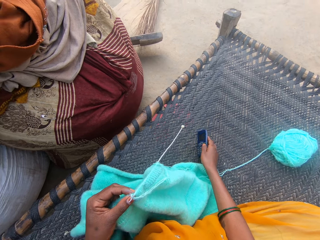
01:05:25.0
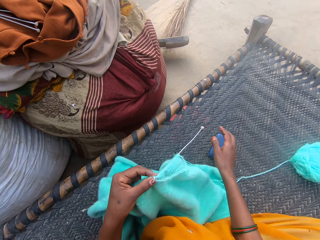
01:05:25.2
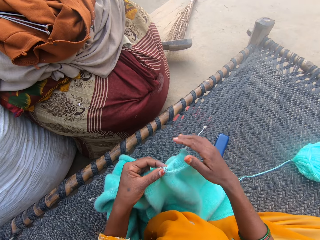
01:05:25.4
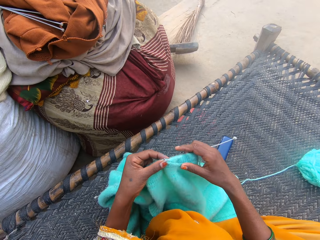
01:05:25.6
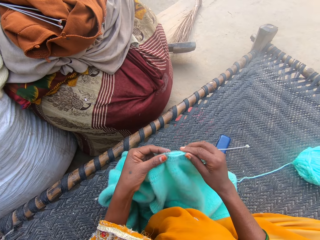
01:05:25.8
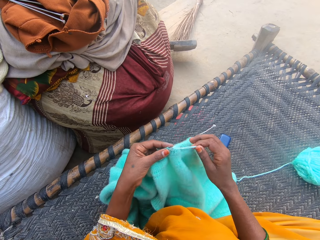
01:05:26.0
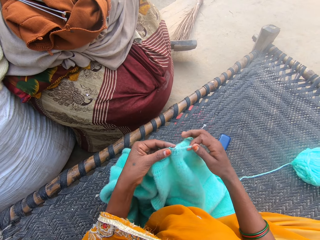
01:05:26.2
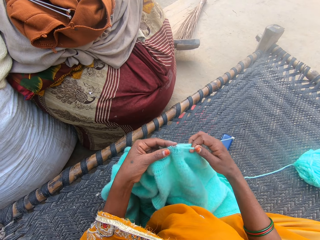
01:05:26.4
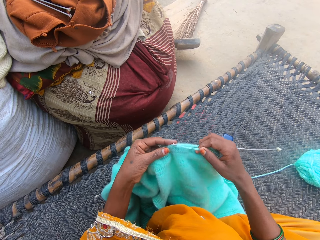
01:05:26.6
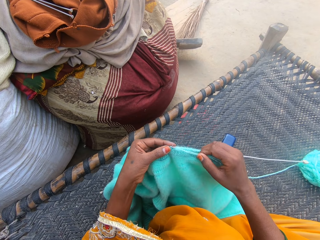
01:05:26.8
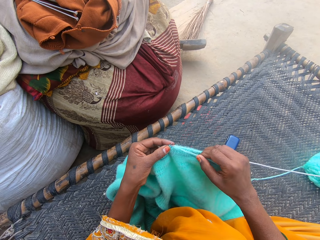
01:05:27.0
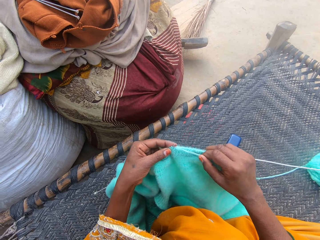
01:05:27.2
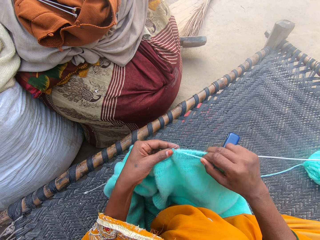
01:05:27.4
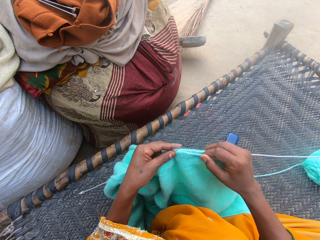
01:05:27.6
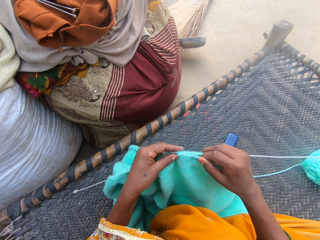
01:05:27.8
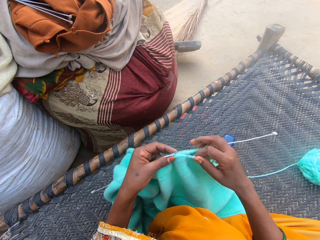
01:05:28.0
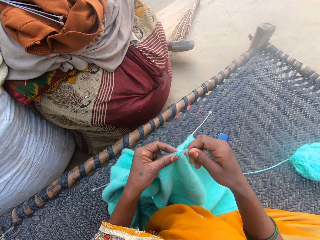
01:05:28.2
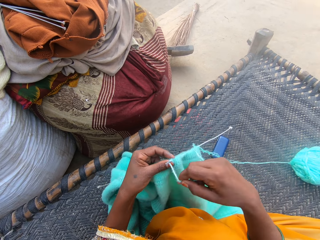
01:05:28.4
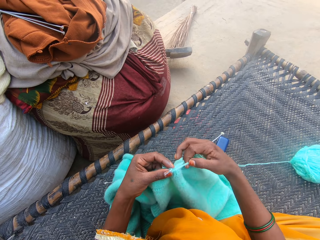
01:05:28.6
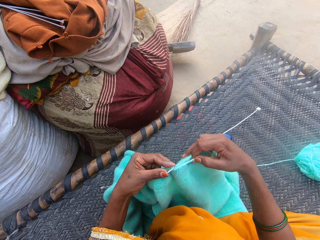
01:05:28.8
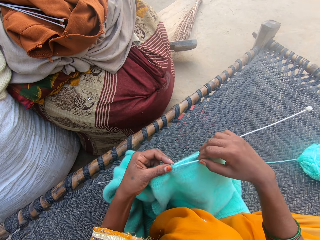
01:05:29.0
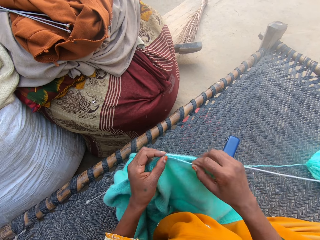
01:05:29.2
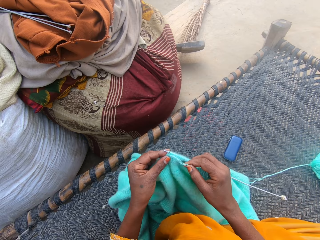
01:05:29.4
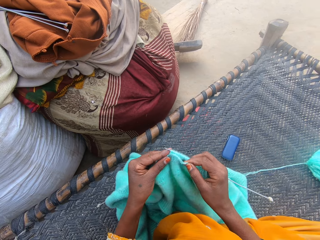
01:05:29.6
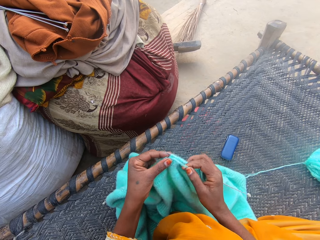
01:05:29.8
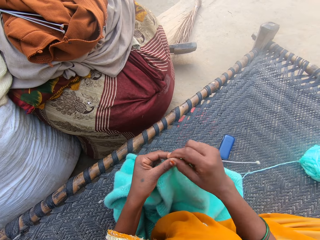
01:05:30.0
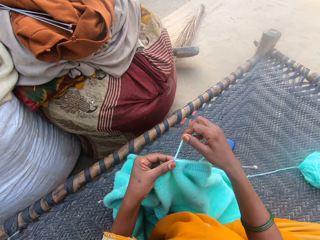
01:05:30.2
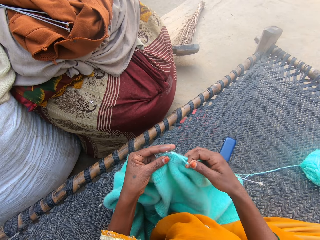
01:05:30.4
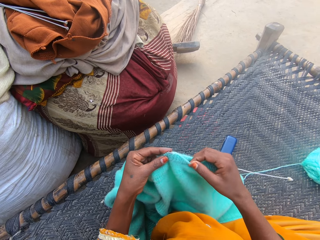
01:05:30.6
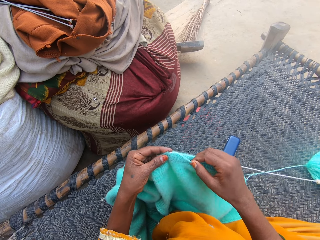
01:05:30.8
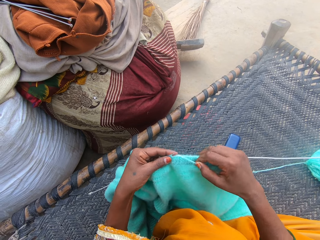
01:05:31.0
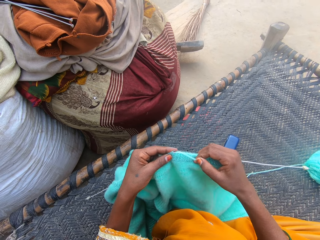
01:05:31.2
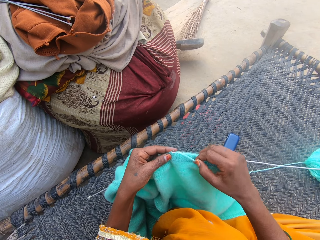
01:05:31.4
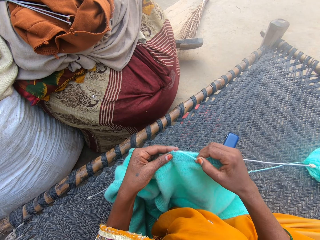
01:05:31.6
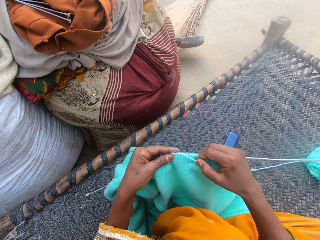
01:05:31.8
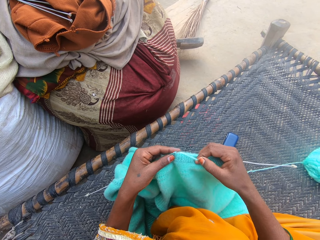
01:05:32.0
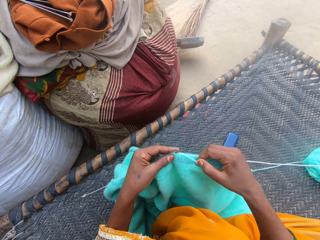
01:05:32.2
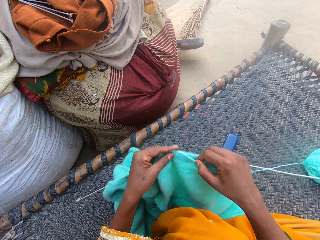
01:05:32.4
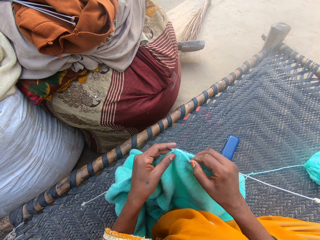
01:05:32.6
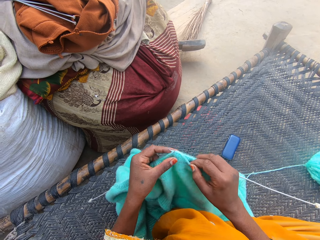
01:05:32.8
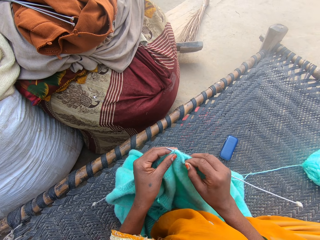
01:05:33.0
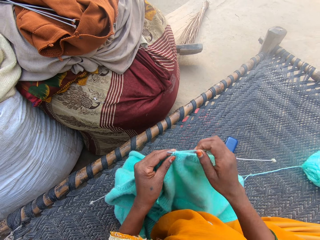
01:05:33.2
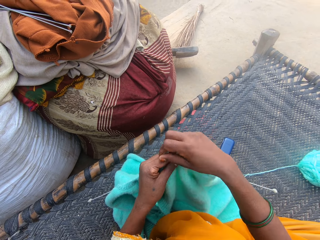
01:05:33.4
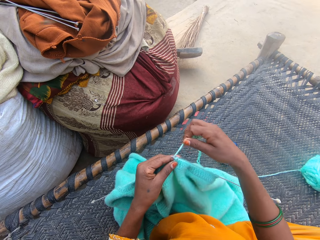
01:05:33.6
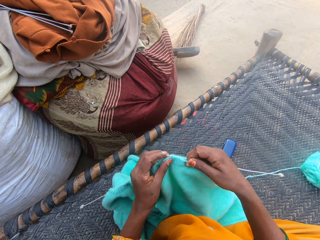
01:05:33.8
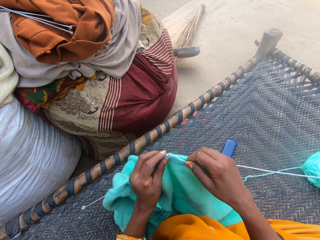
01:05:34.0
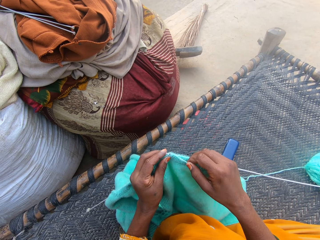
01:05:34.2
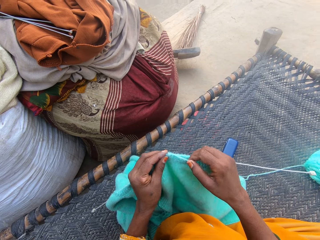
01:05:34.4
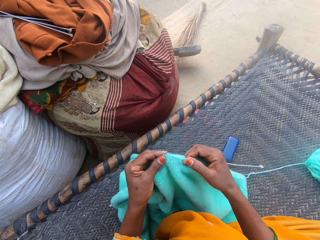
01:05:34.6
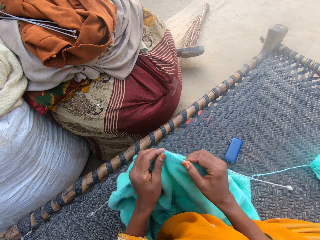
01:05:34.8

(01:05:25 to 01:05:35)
The camera wearer drops the phone on the mat. They knit yarn with the knitting needles. They fold a thread on a needle. They knit using the needle. They fold the thread on the needle. They knit using the needle. They fold the thread on the needle.

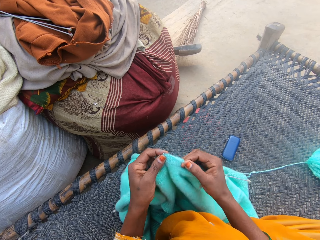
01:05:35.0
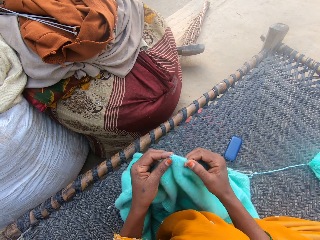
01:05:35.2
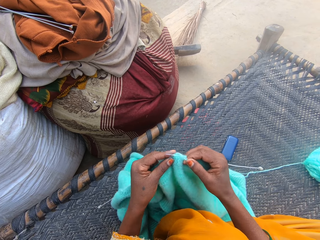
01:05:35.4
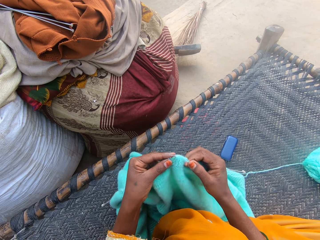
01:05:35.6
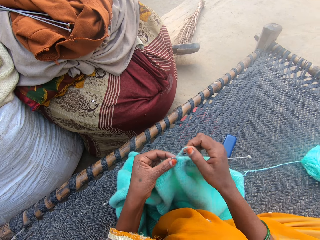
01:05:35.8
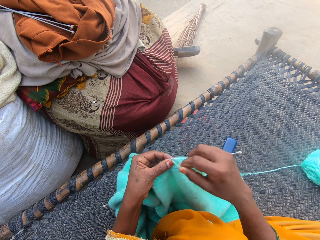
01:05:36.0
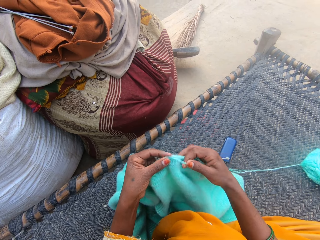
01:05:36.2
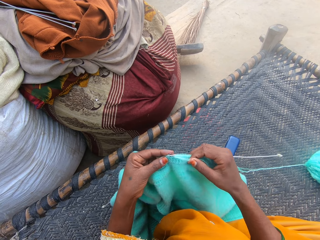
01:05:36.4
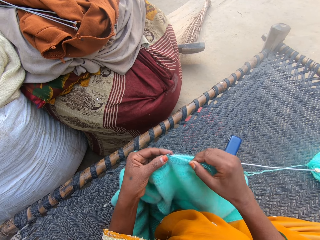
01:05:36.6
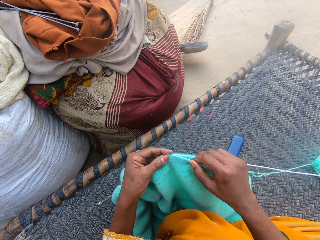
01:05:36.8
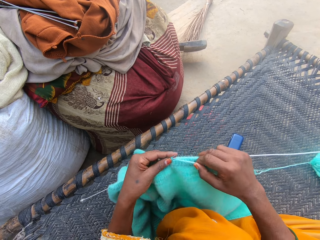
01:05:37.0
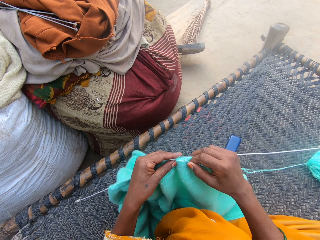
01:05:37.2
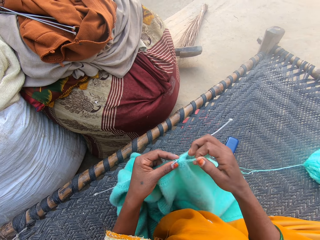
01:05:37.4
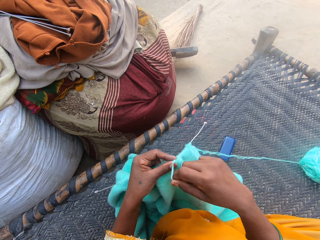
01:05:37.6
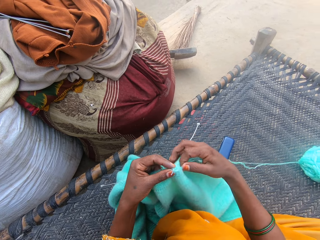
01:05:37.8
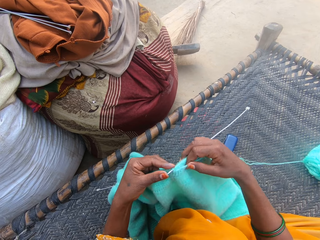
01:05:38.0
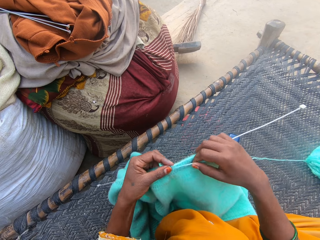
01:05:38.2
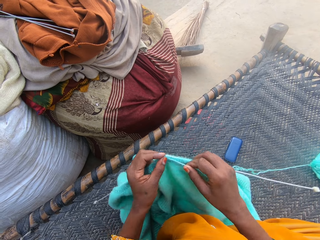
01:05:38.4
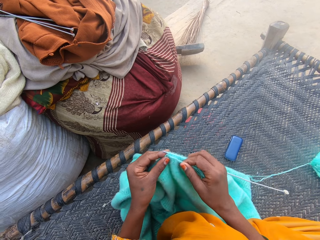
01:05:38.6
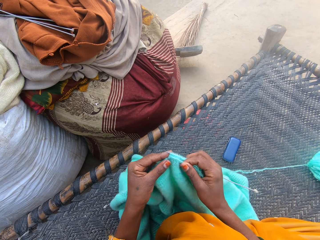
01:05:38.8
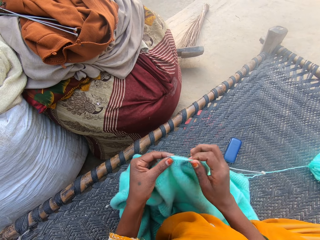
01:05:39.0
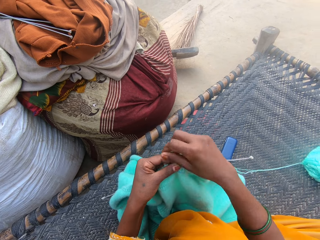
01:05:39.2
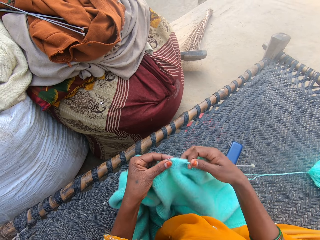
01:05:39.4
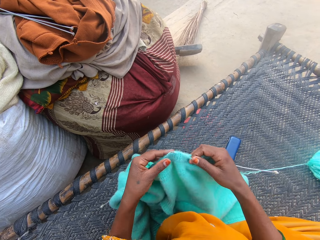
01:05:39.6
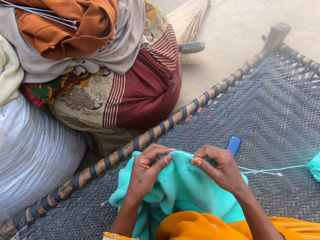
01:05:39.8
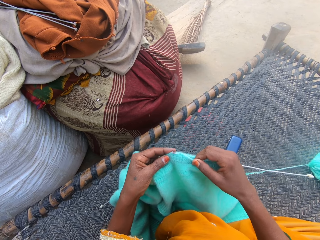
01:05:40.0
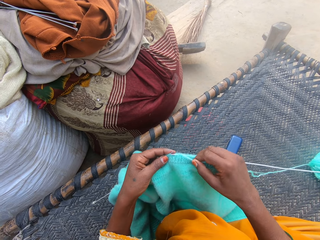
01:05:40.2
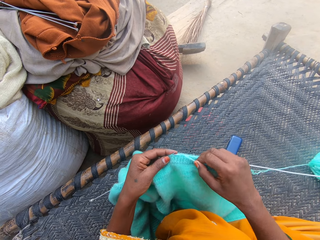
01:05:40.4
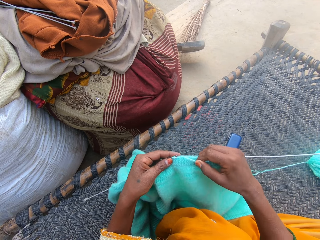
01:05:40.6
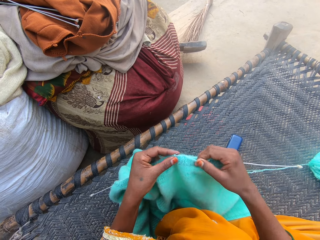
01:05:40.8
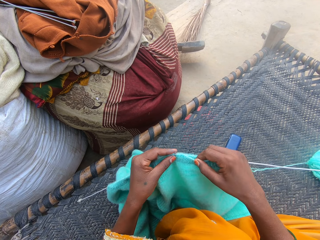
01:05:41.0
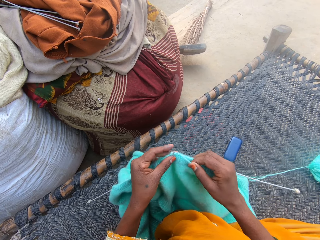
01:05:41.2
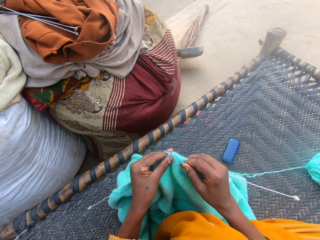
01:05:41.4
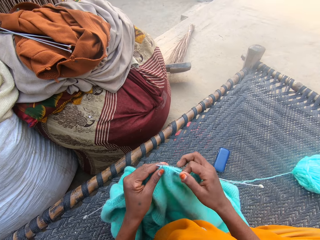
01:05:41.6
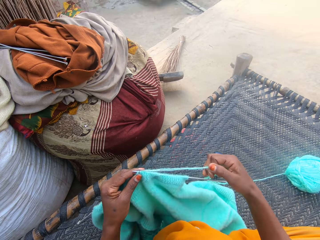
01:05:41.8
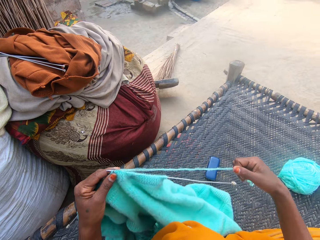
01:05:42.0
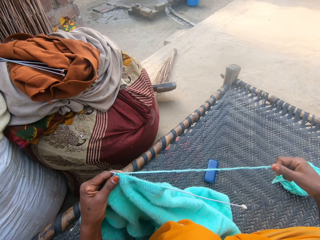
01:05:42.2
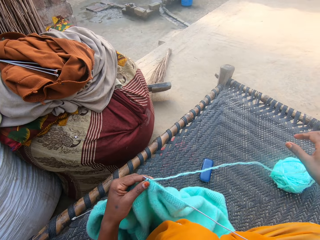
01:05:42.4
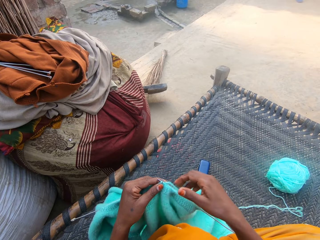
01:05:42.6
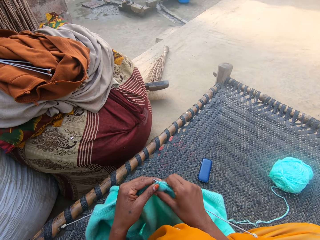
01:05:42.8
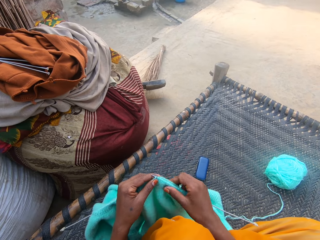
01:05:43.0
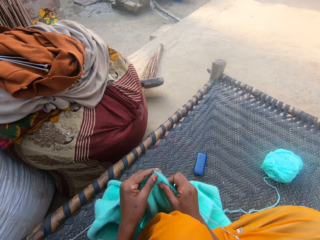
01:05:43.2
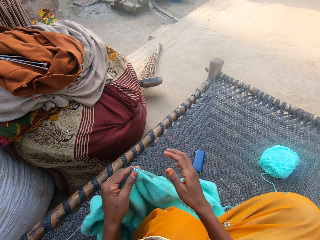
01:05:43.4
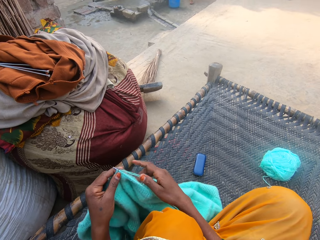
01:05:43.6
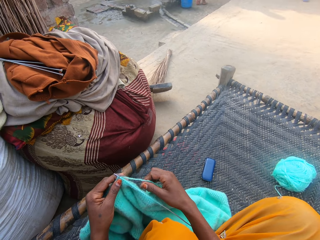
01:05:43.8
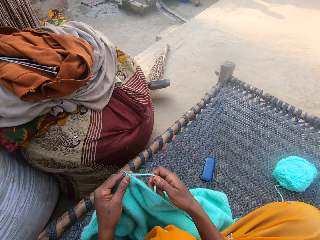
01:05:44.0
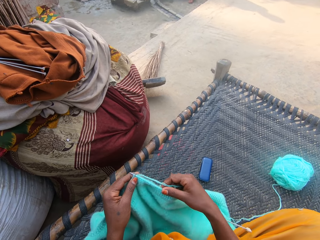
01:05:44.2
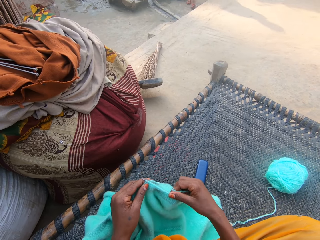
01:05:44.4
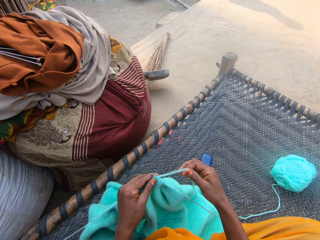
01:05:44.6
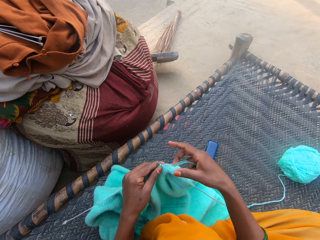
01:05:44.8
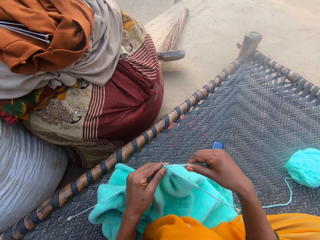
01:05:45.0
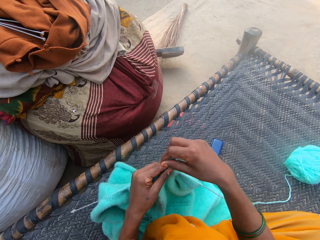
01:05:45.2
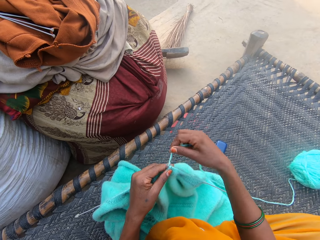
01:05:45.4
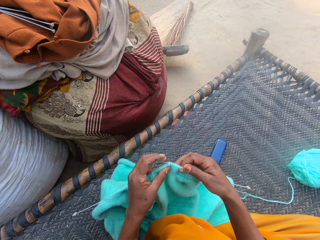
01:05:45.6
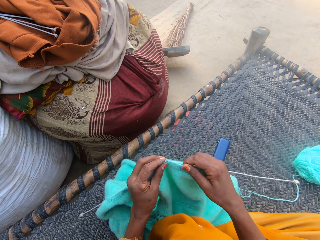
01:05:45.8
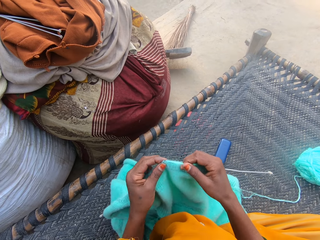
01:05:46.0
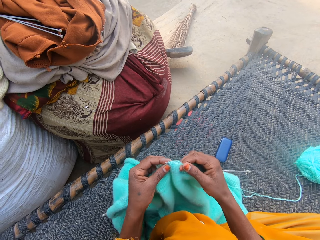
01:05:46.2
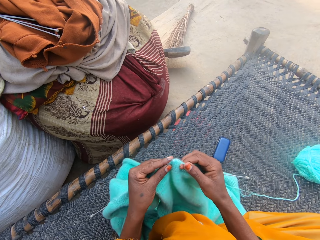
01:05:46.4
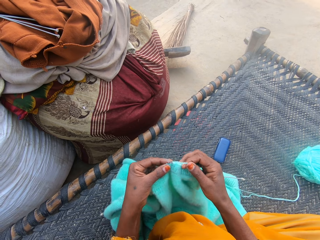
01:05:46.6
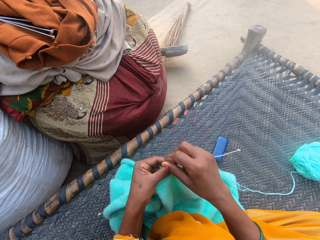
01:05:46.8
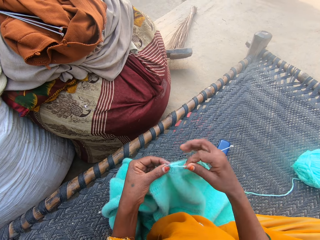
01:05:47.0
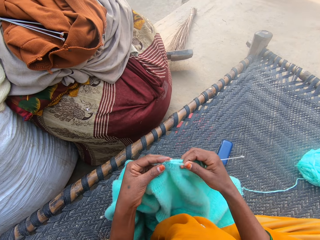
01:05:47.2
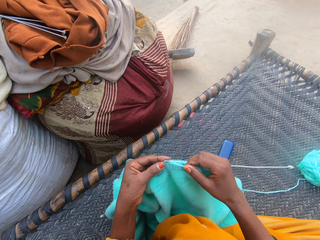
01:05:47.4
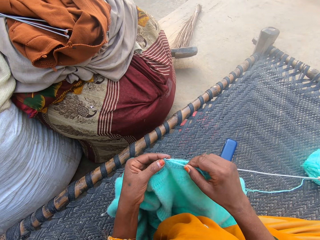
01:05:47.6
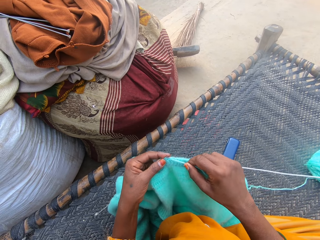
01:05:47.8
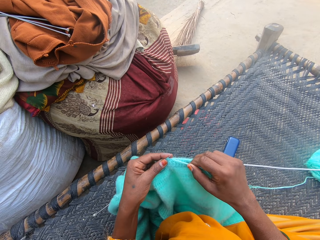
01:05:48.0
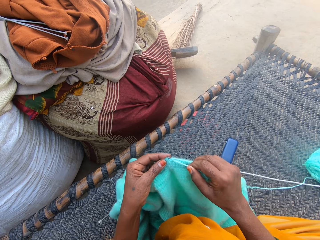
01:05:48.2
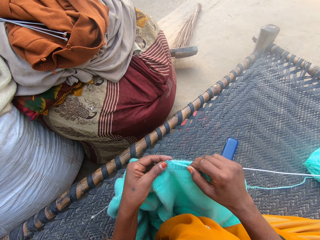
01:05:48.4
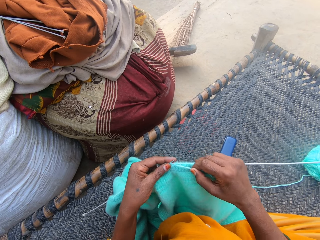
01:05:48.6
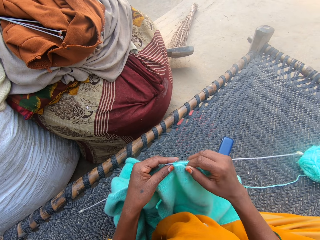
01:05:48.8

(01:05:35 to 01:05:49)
The camera wearer knits using a needle. They fold a thread on the needle. They knit using the needle. They fold the thread on the needle. They knit using the needle. They fold the thread on the needle. They knit using the needle. They pull the thread. They fold the thread on the needle. They knit using the needle. They fold the thread on the needle.
